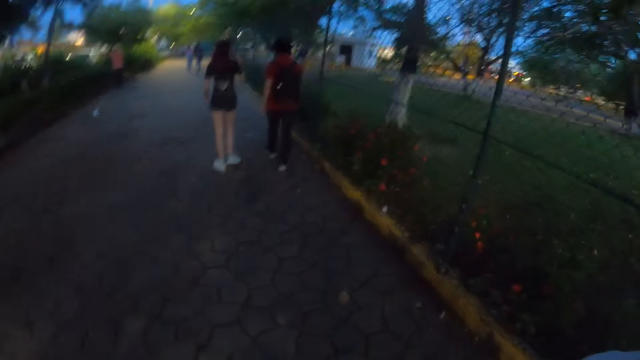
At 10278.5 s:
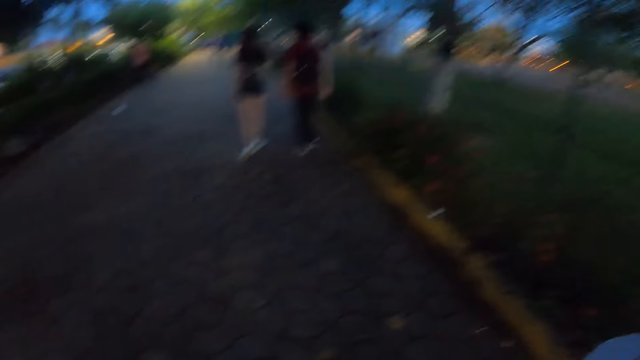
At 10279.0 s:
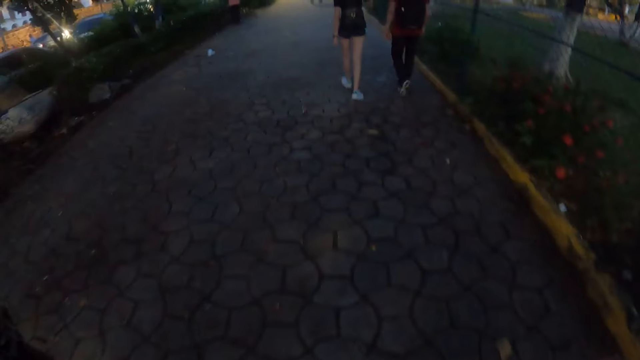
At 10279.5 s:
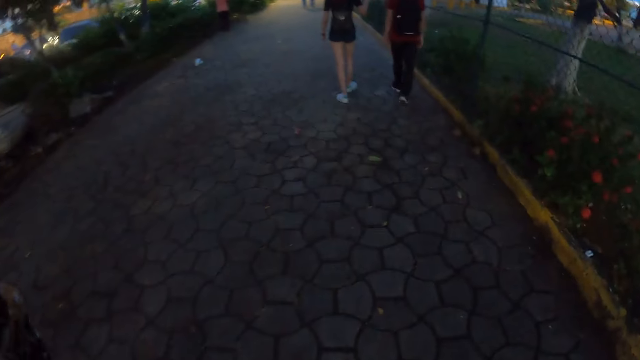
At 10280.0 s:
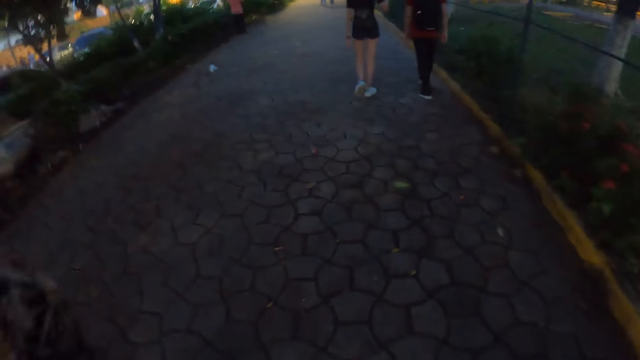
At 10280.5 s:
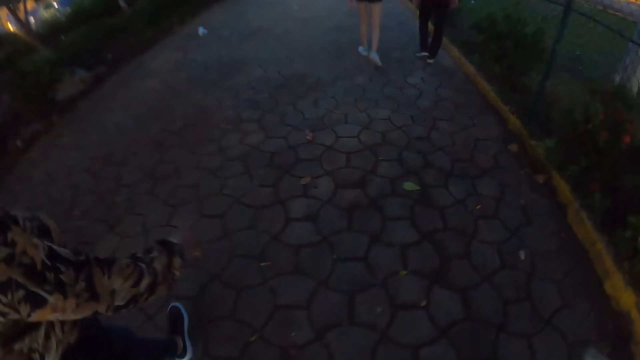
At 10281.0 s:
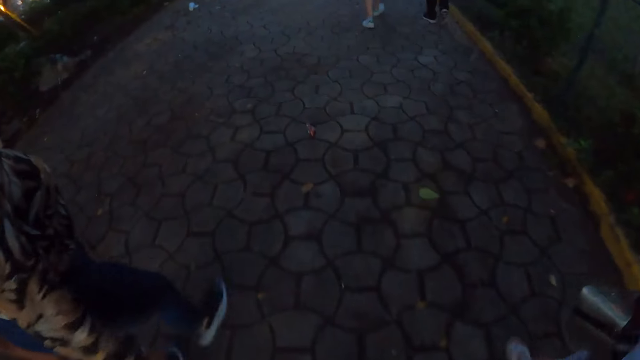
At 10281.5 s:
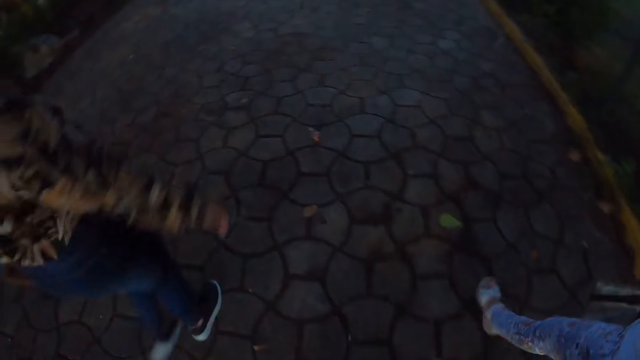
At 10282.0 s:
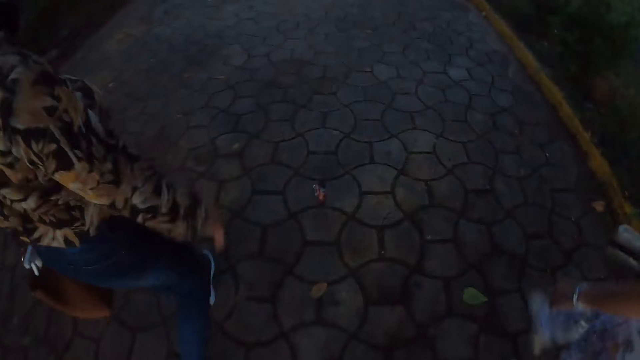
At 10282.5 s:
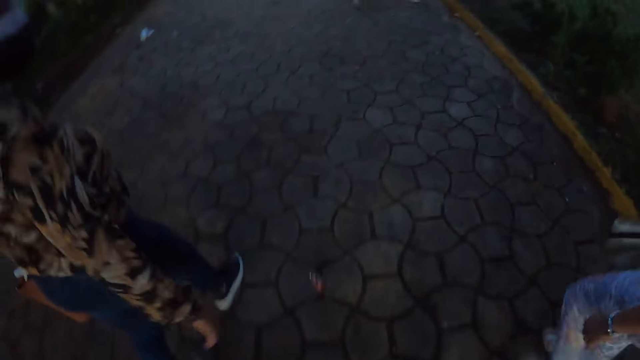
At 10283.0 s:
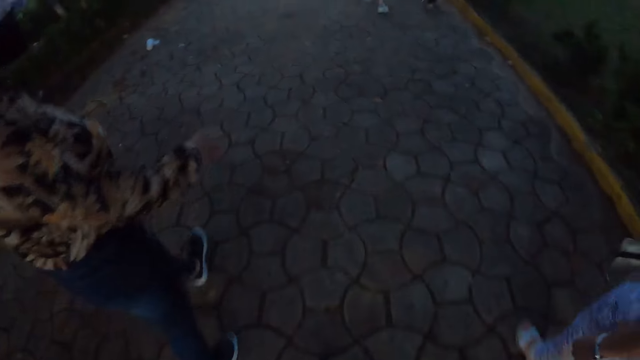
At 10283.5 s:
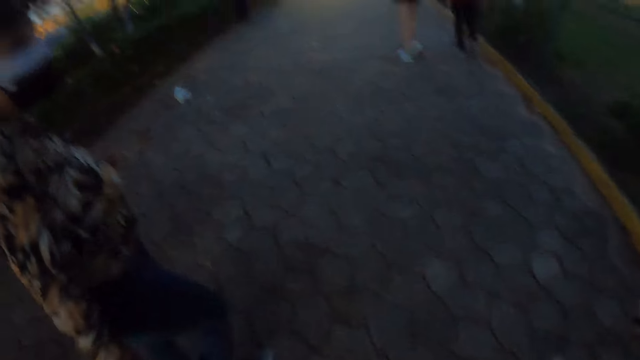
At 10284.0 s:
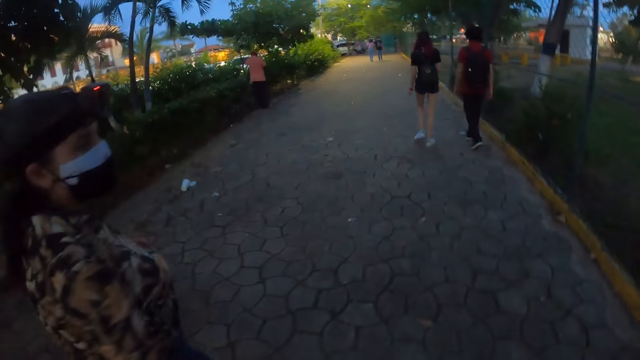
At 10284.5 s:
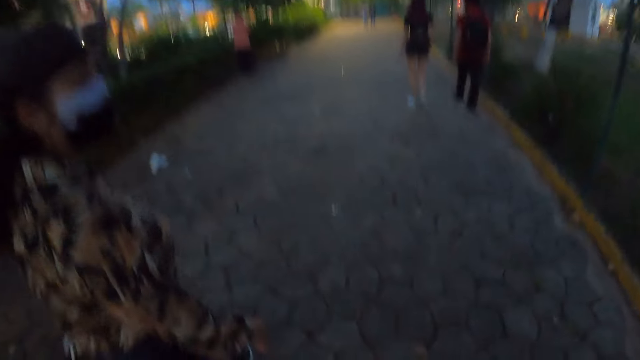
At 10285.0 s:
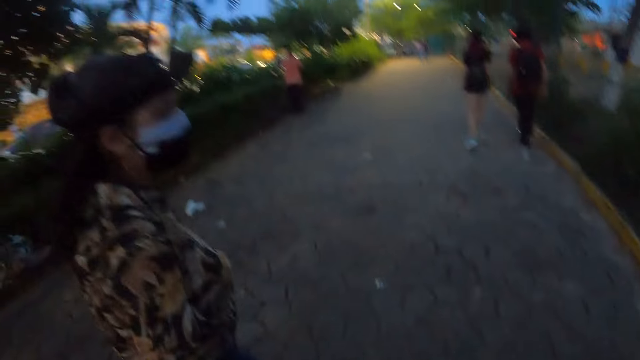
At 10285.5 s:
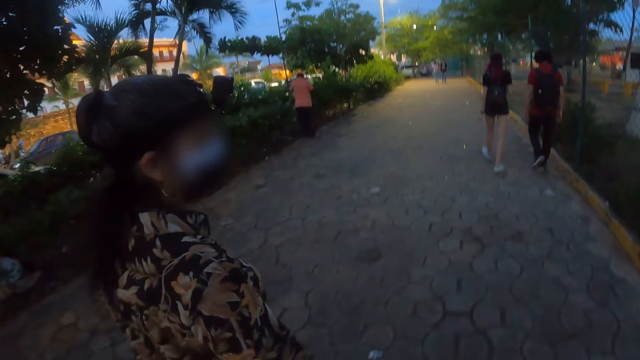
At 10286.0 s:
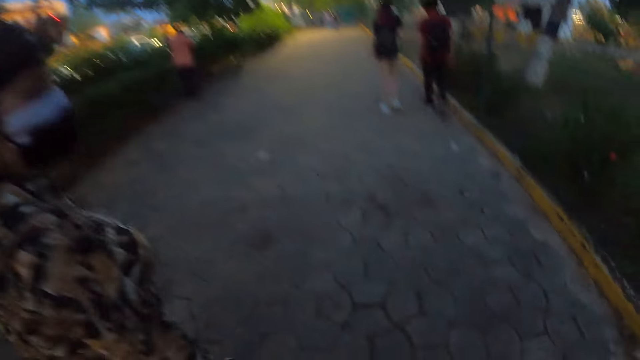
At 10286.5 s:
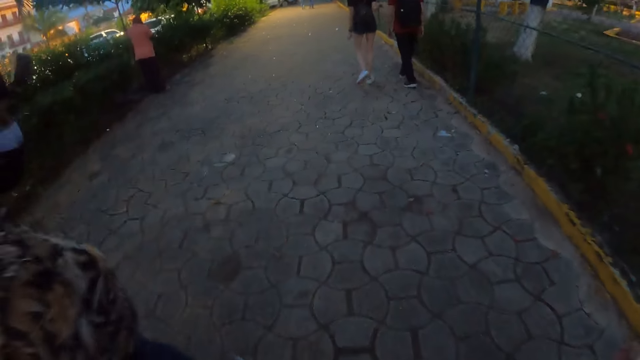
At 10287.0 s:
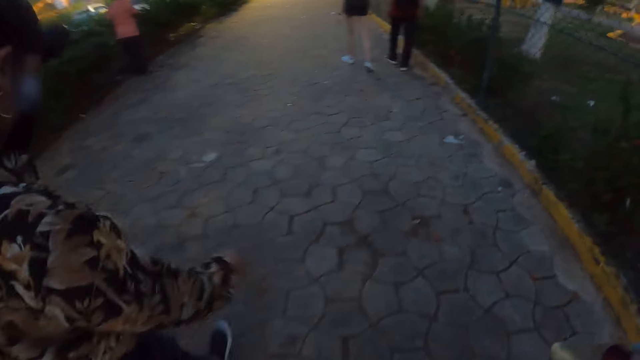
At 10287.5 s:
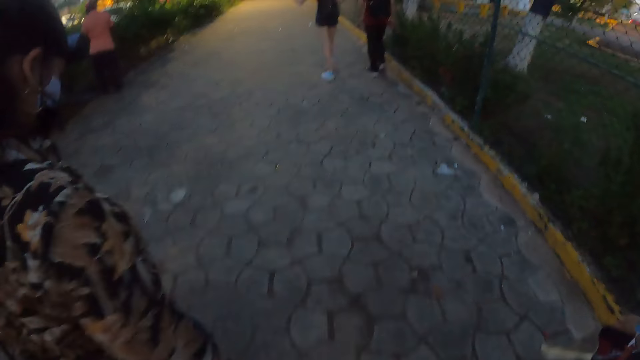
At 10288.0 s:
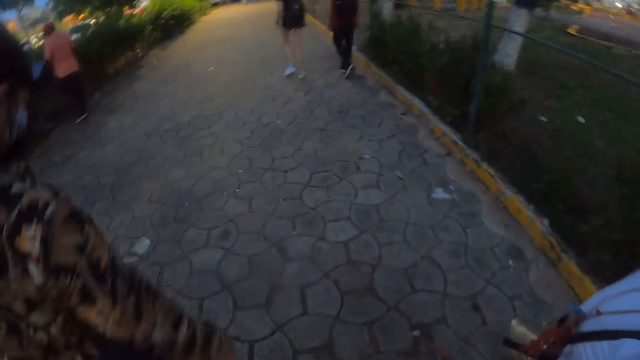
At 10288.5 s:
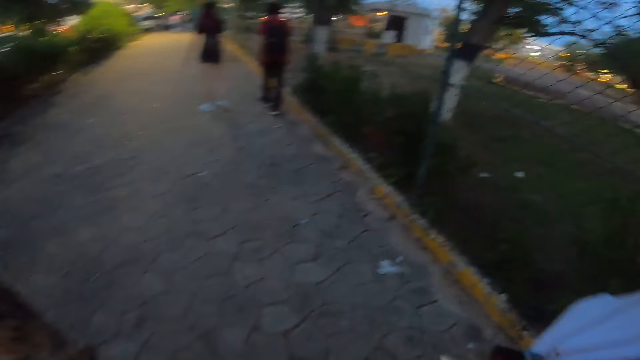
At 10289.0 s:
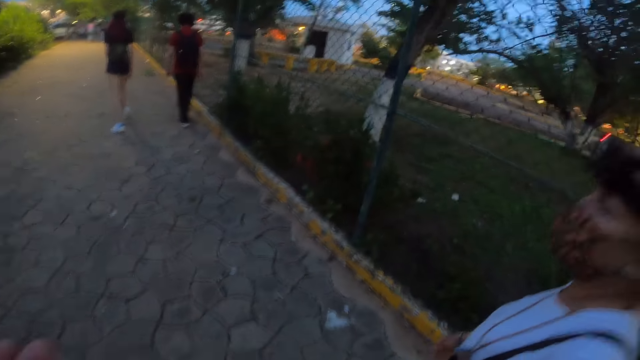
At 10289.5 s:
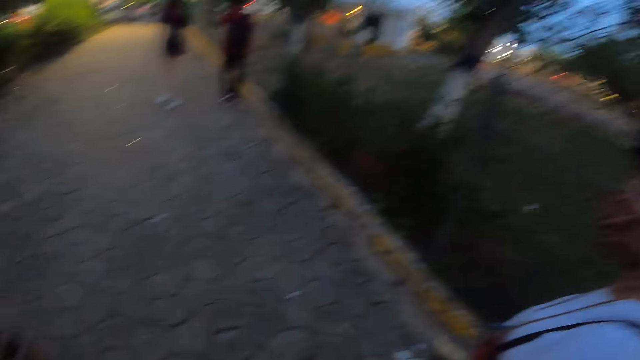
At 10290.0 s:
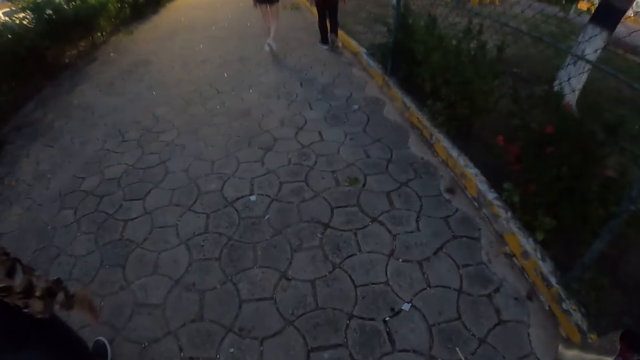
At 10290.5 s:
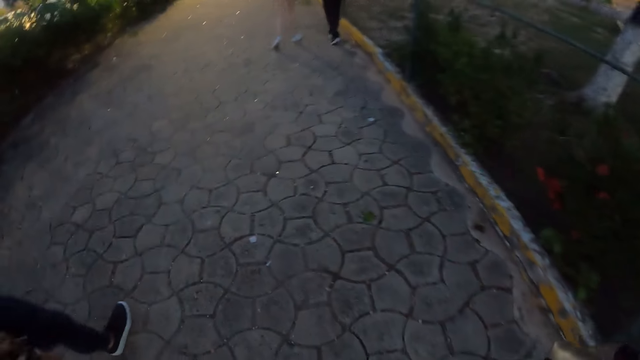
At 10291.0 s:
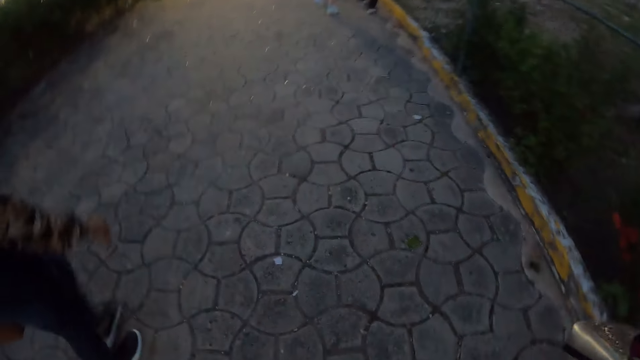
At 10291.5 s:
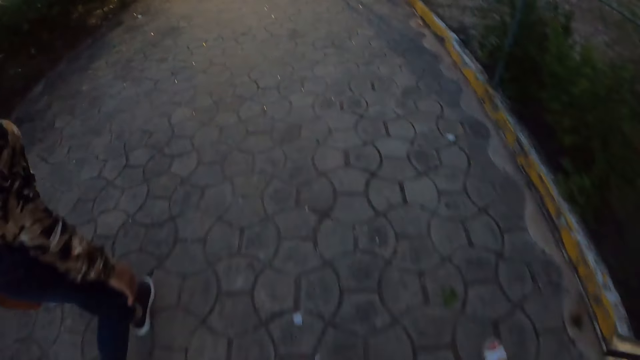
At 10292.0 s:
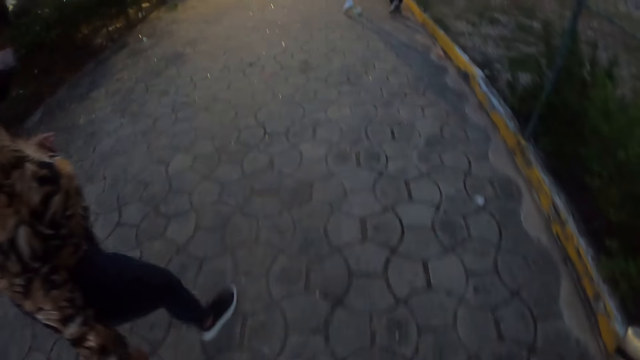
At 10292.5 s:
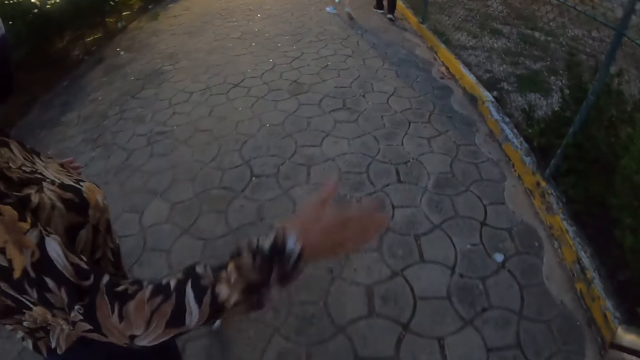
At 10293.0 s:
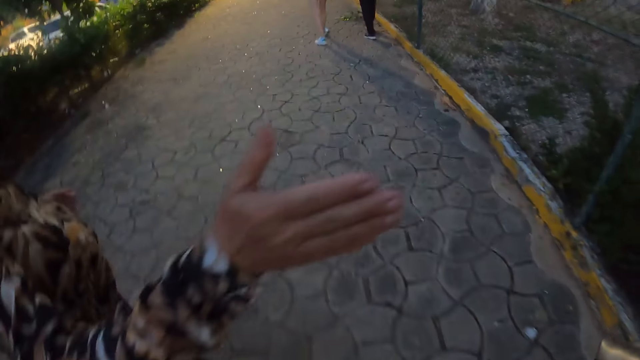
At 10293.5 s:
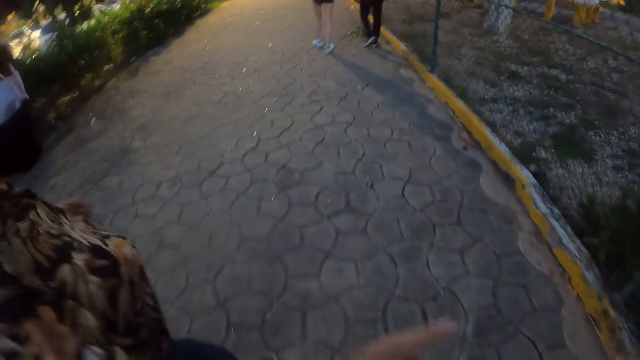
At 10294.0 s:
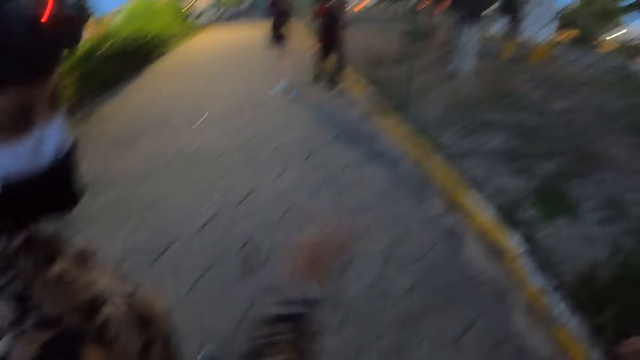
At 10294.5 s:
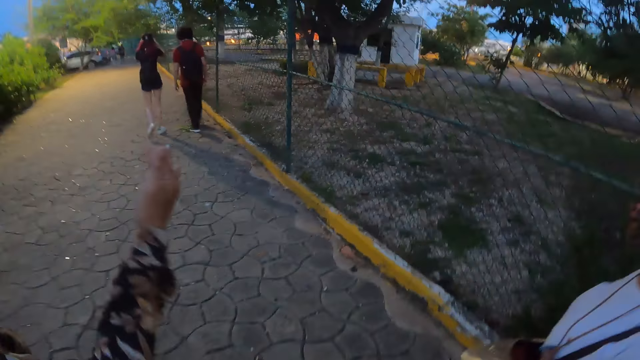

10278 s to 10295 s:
The camera wearer walks on the pavement. A person walks on the pavement. Another person walks on the pavement. The camera wearer walks on the pavement. They walk on the pavement again. The first person raises a hand, moves the hand, and interacts with the other person and the camera wearer.

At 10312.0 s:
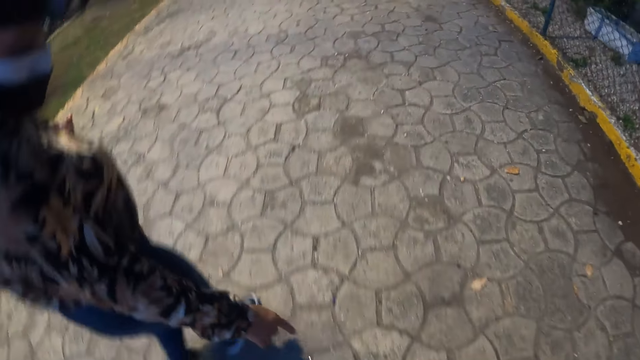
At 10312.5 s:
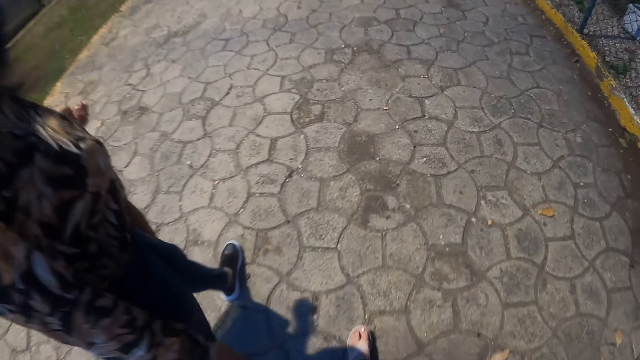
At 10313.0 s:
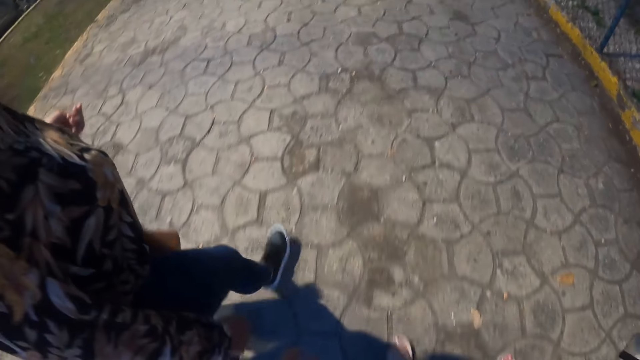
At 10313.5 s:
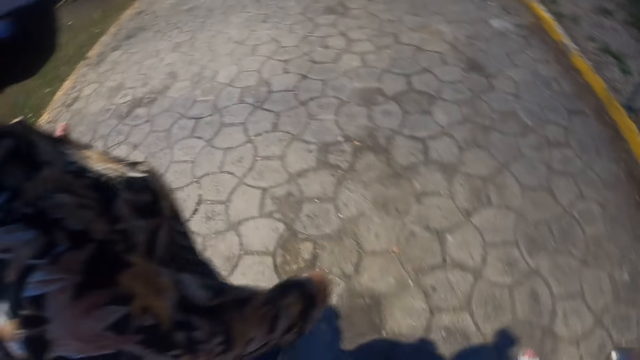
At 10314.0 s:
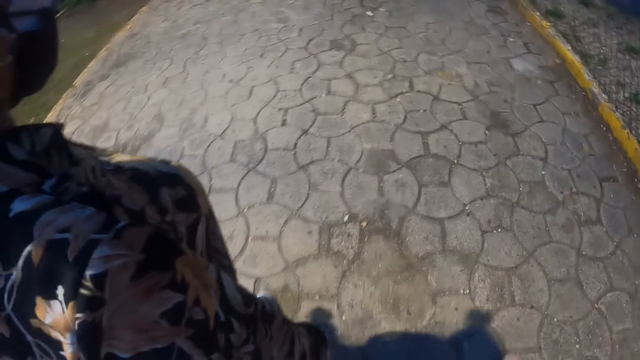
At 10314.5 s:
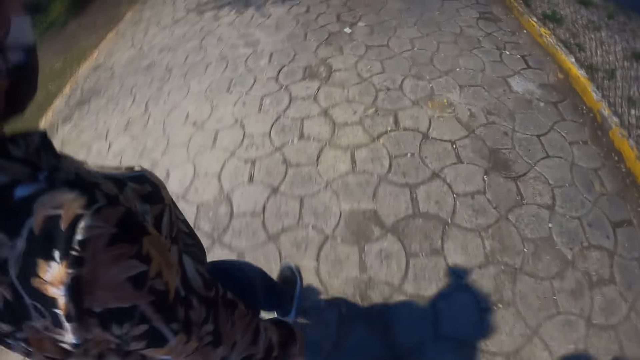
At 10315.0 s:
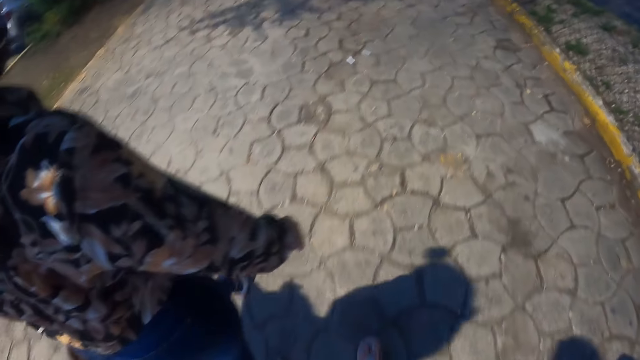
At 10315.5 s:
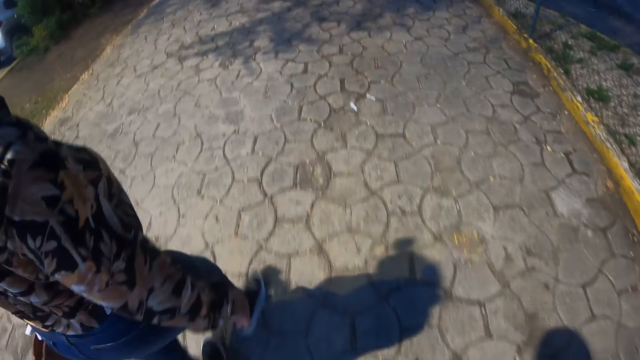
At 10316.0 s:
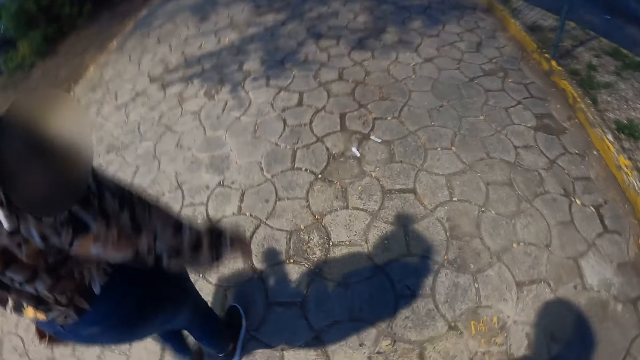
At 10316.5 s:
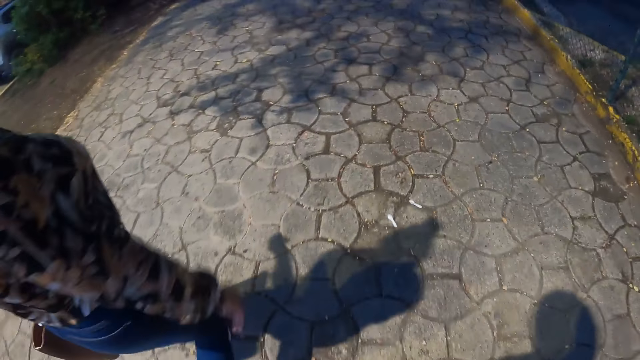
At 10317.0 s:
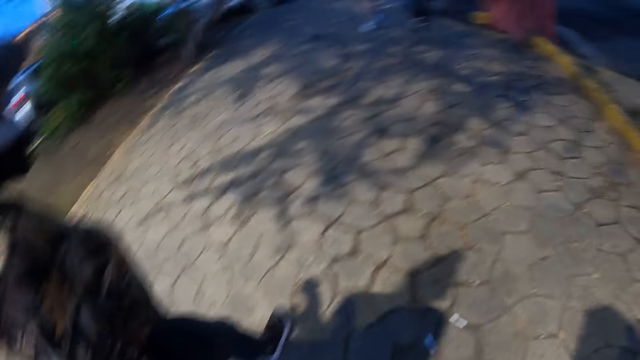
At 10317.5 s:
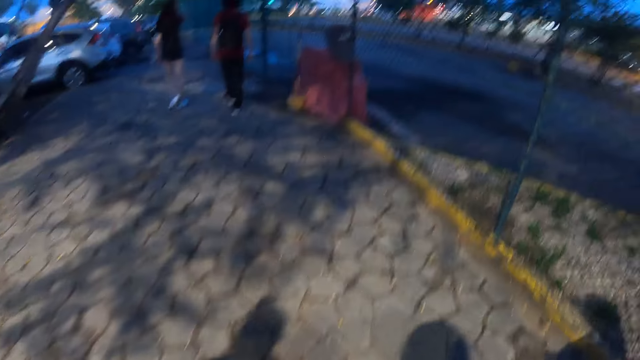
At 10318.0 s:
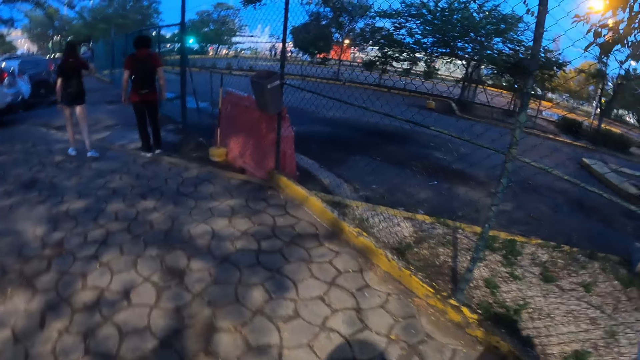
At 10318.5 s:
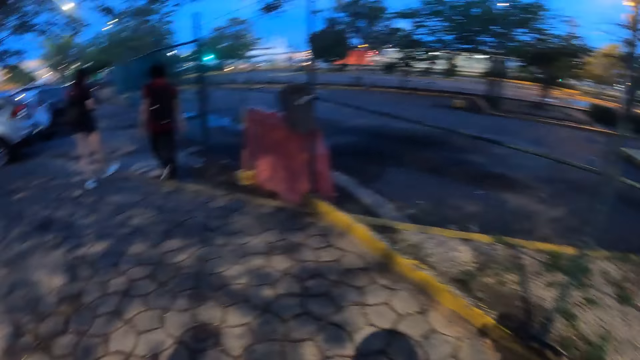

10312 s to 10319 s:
The camera wearer interacts with a person. They walk on the pavement. They look around.
